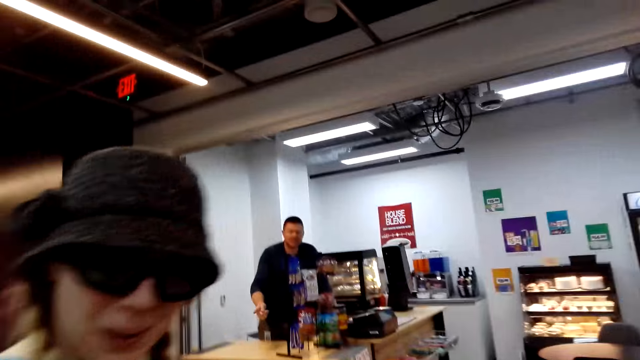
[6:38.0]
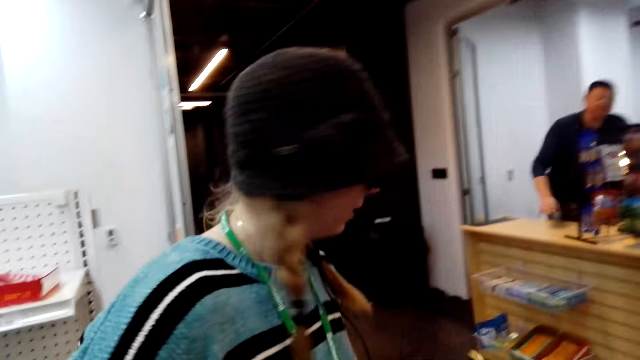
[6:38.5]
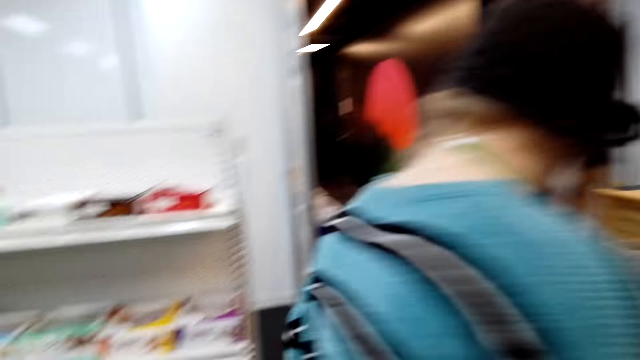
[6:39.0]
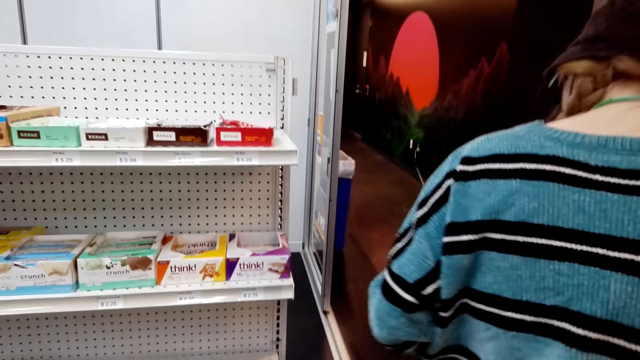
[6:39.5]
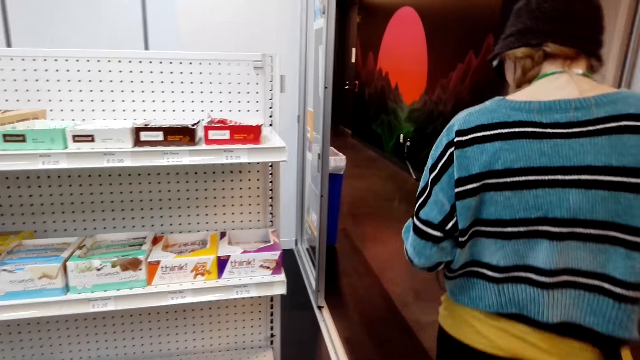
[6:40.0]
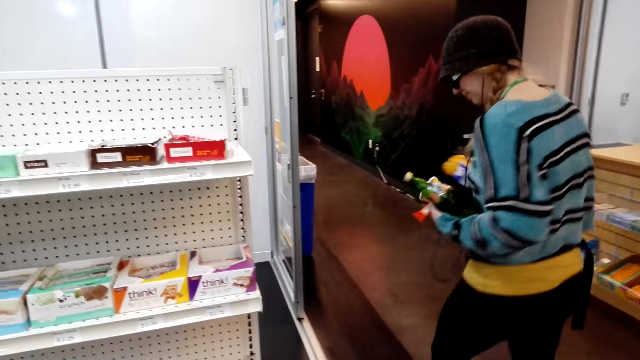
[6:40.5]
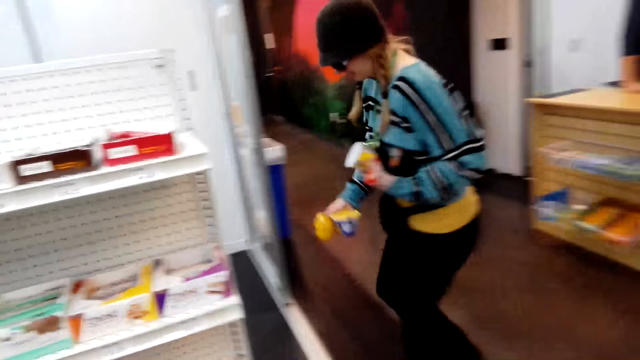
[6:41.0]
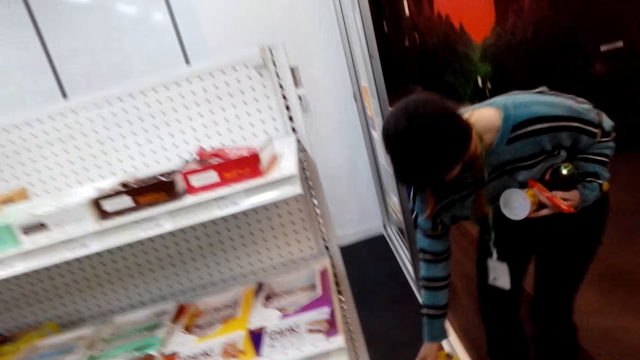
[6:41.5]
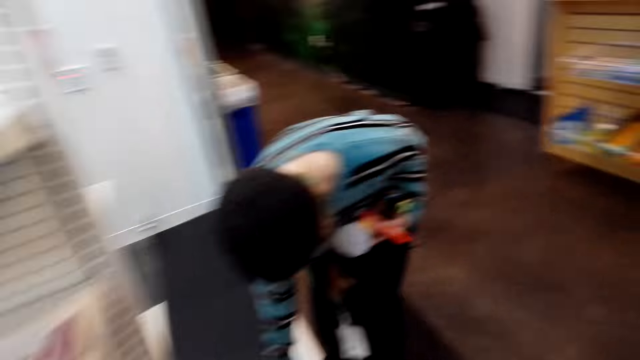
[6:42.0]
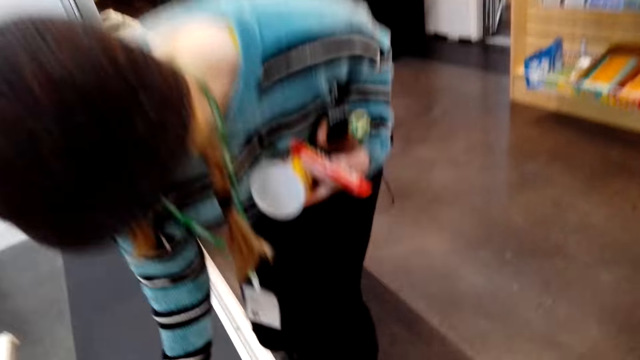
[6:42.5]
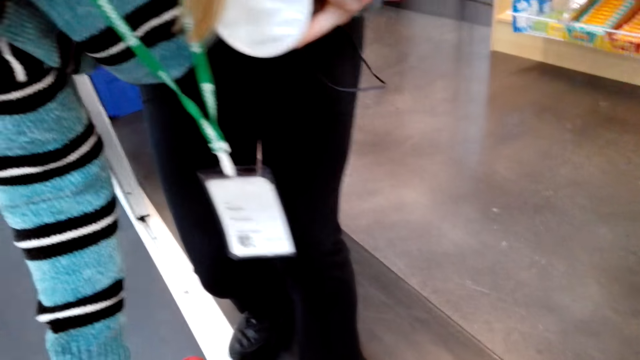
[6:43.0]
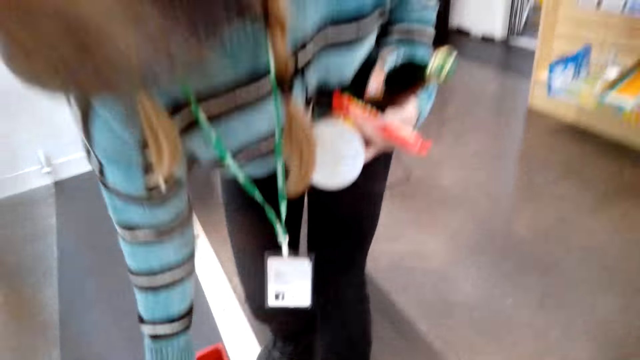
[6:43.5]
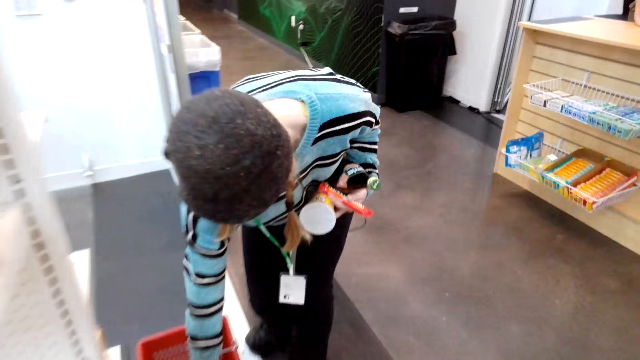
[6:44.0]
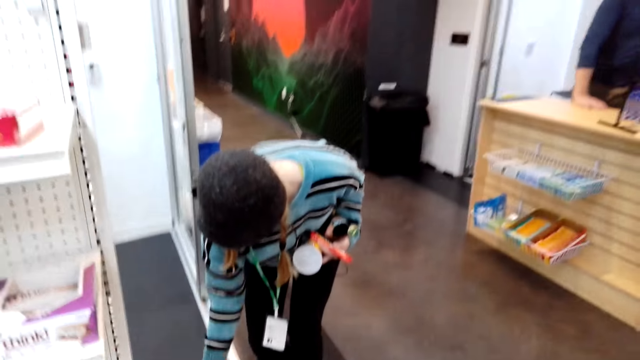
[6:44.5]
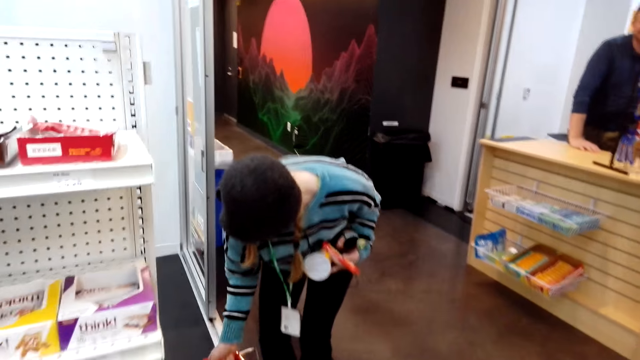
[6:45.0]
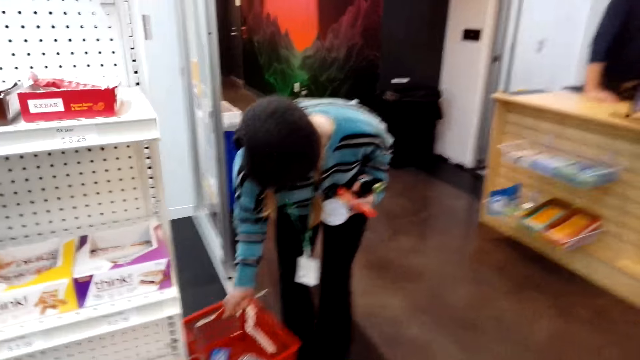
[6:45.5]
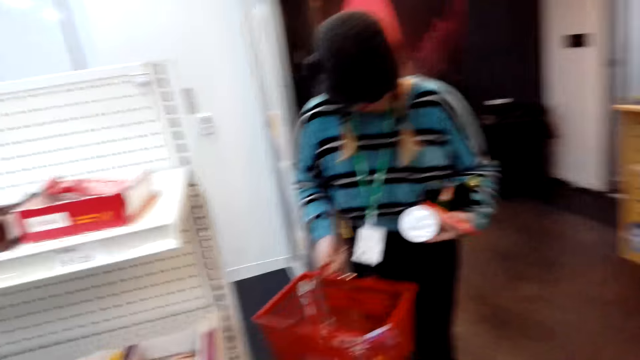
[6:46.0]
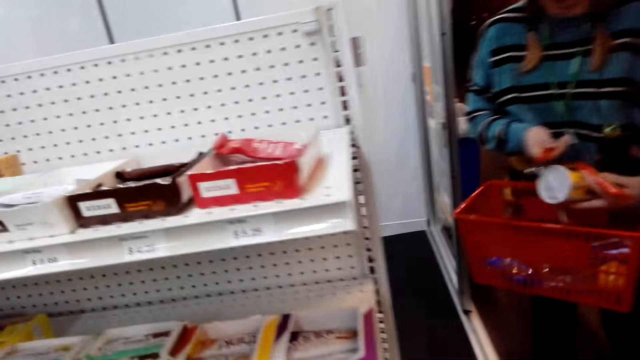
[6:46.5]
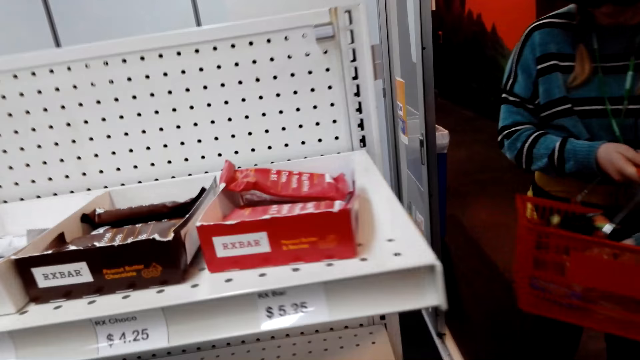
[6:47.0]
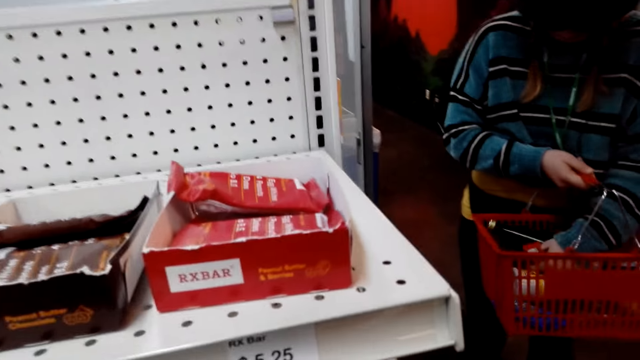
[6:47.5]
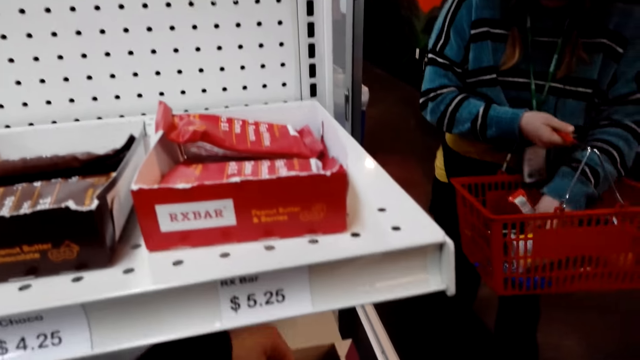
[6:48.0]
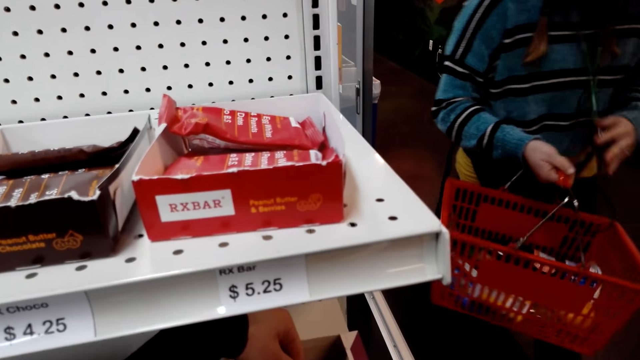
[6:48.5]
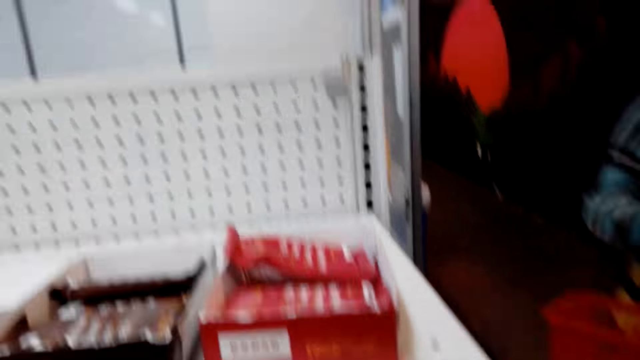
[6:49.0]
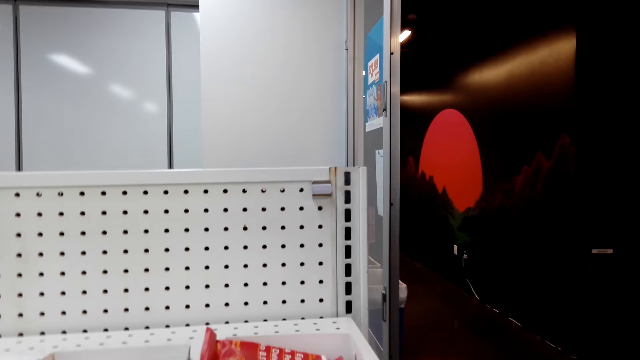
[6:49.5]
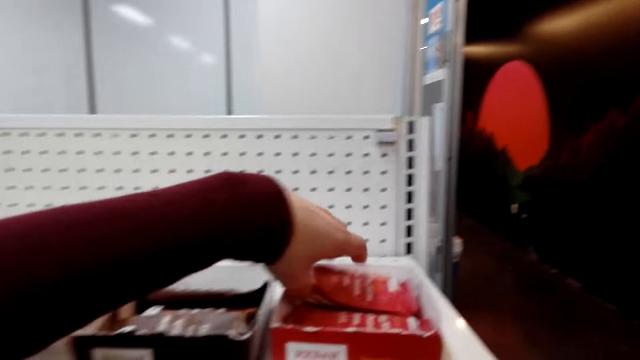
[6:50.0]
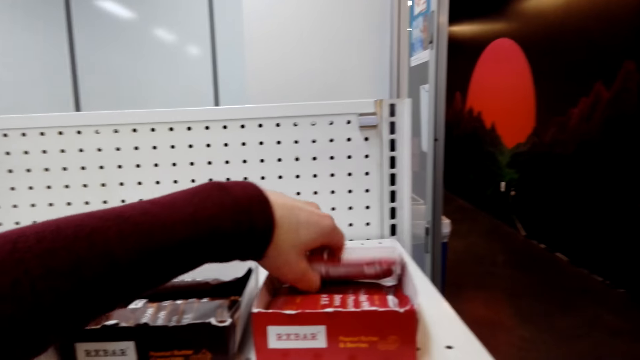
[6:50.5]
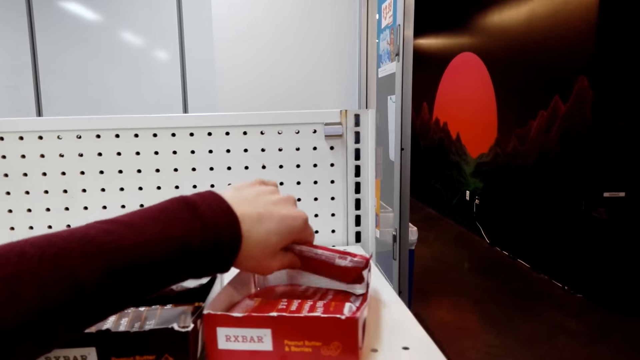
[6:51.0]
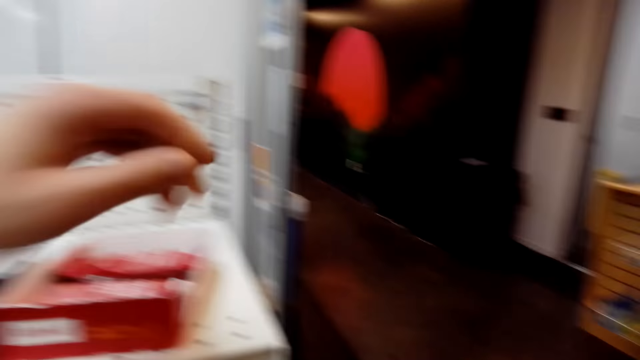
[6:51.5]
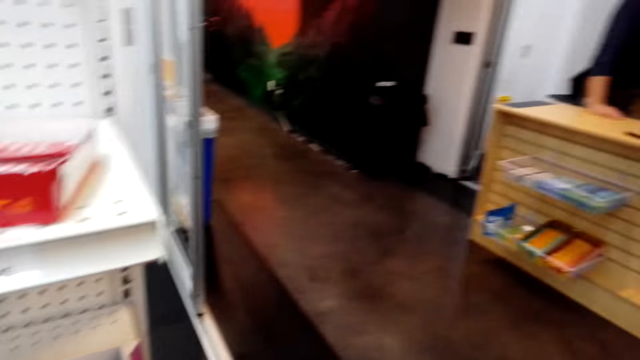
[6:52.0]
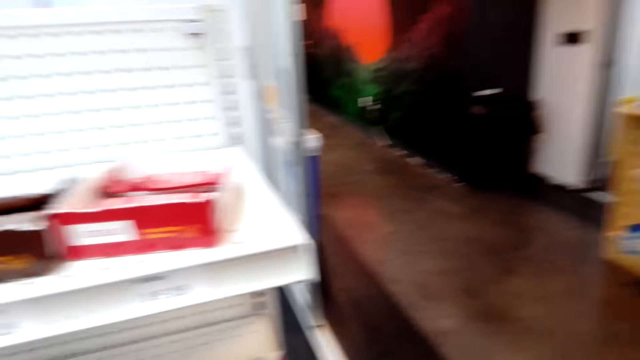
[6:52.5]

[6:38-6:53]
The camera wearer looks at a lady. The lady walks in the building. The lady puts items in the basket. The lady holds the shopping basket. The lady puts the products in the shopping basket. The camera wearer touches on the shelf. They hold the sachet. They touch an item.

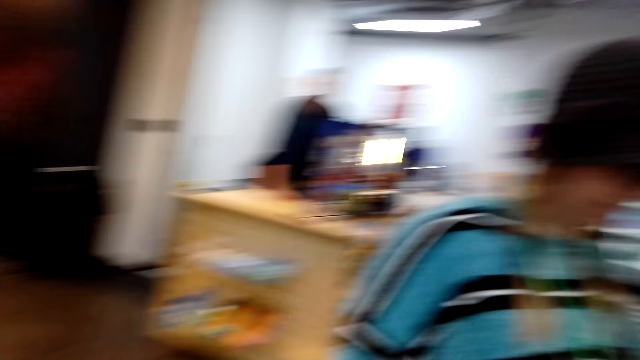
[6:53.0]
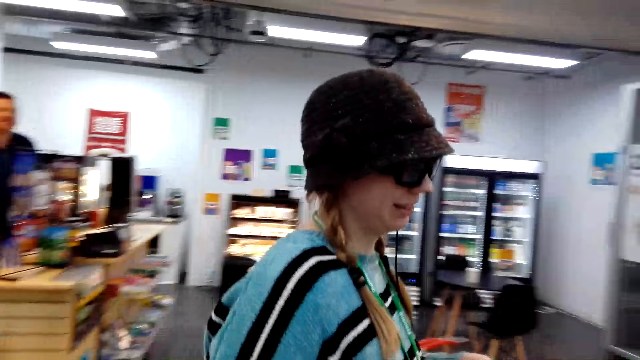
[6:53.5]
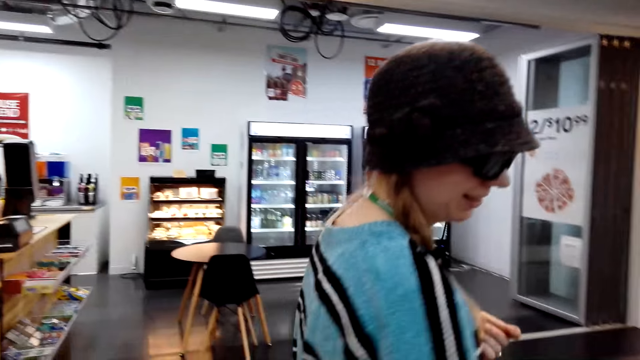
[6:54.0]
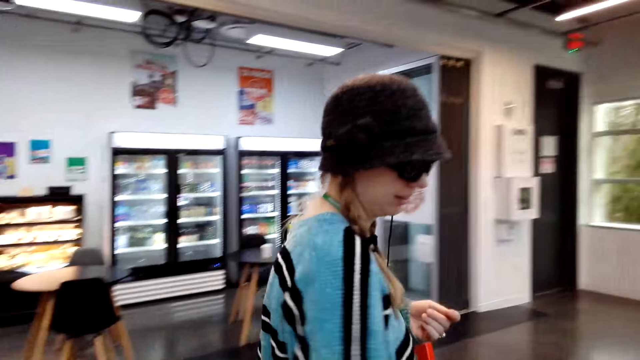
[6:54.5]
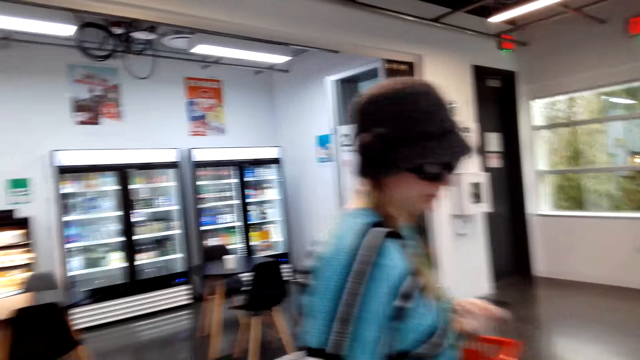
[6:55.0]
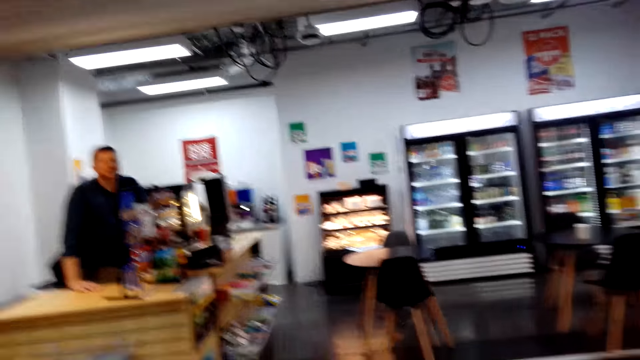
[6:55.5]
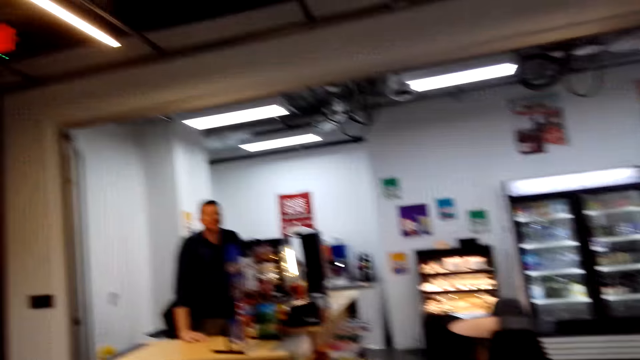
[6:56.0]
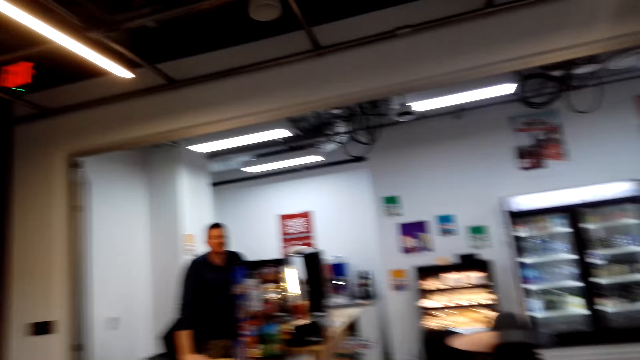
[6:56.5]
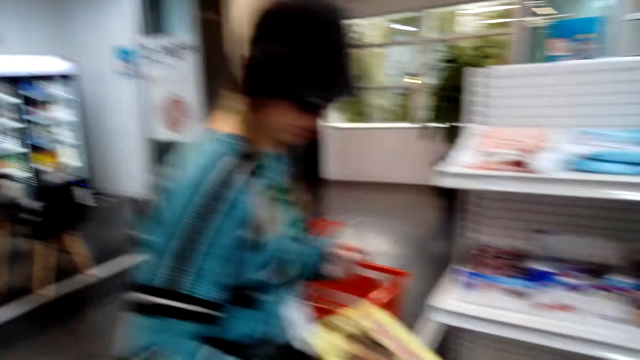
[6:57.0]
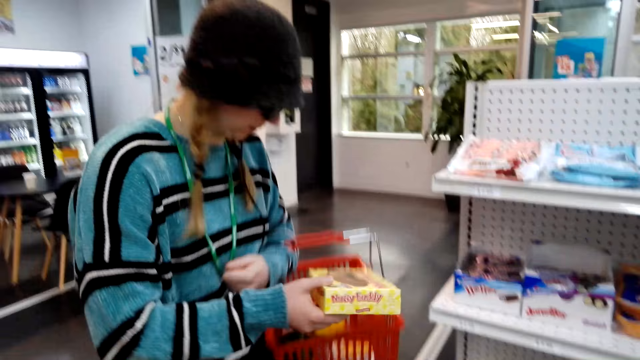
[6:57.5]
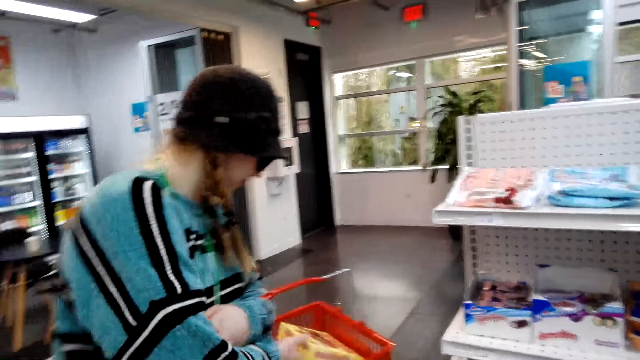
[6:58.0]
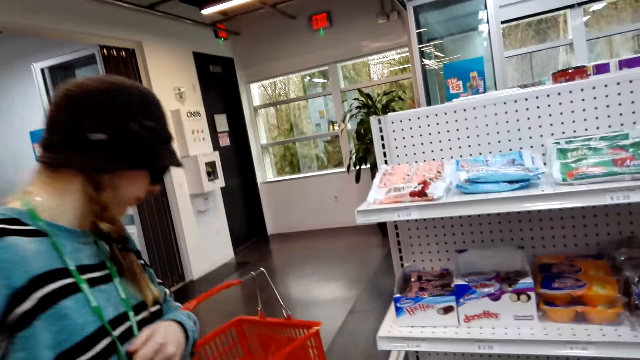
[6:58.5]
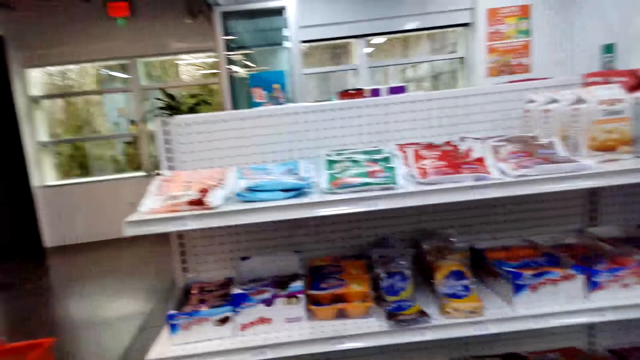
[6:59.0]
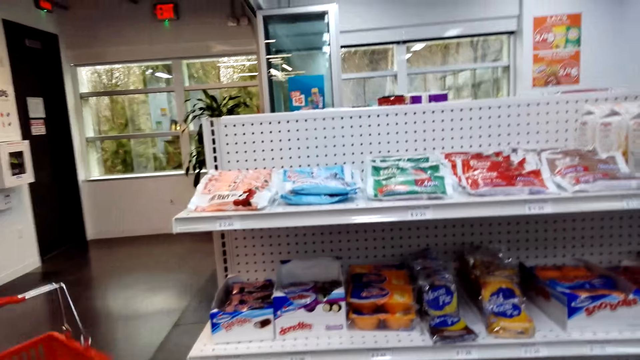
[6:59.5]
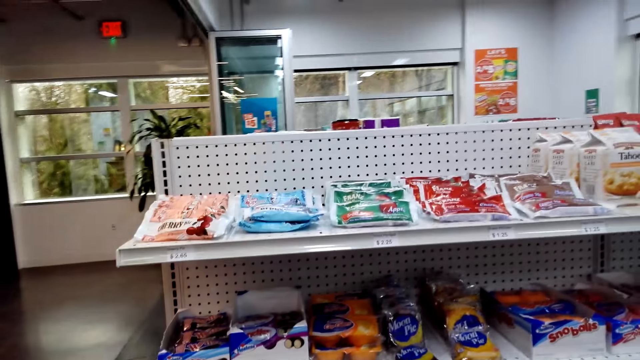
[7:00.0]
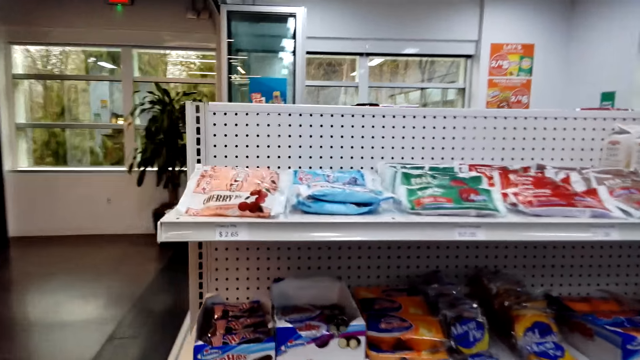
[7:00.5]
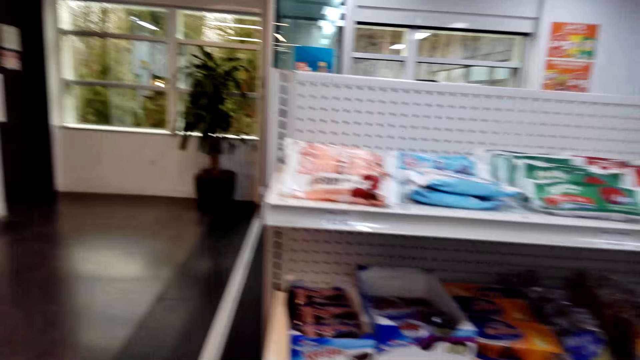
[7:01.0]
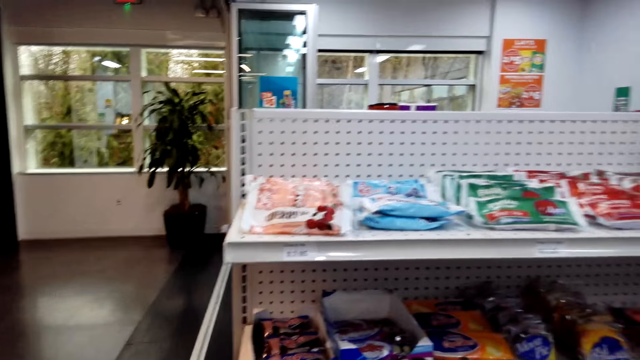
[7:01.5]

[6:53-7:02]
The camera wearer looks around. They look at a lady. They look at another person. The lady holds the box. The lady puts an item in the basket.
